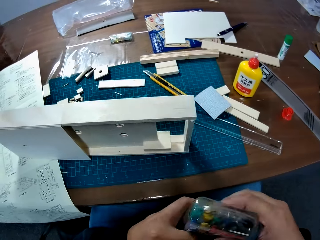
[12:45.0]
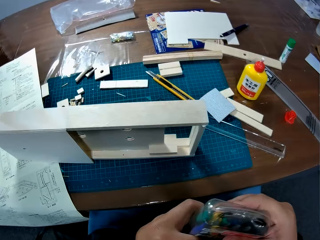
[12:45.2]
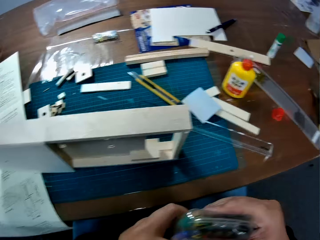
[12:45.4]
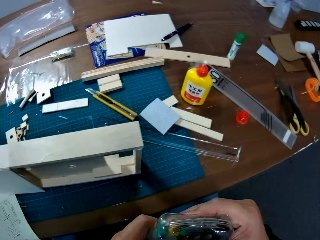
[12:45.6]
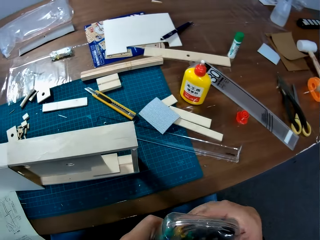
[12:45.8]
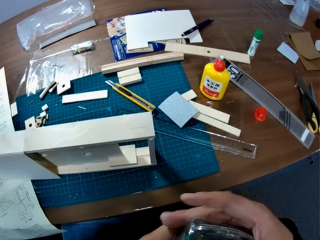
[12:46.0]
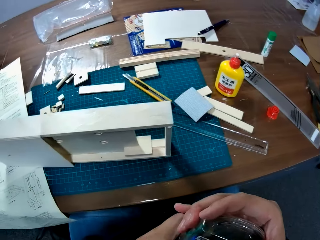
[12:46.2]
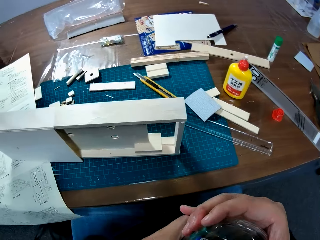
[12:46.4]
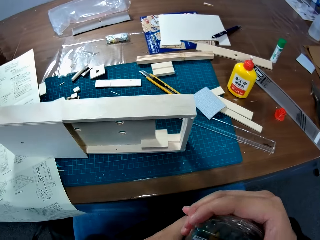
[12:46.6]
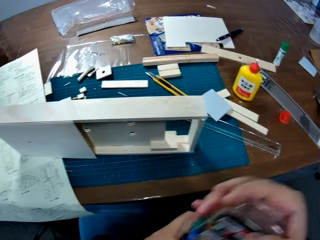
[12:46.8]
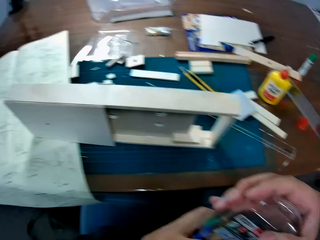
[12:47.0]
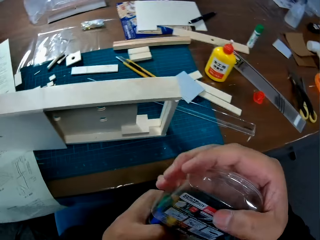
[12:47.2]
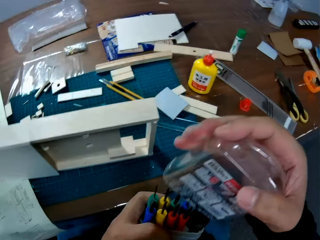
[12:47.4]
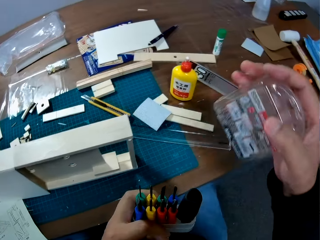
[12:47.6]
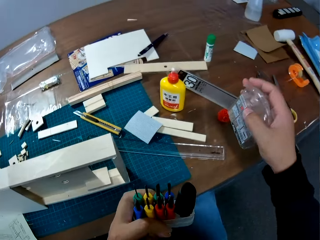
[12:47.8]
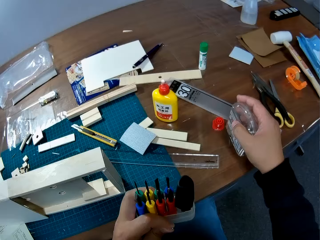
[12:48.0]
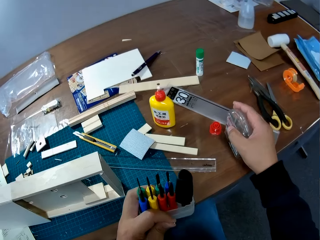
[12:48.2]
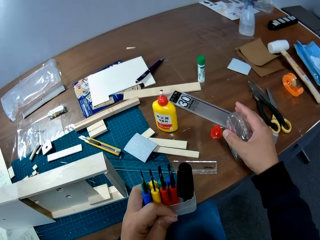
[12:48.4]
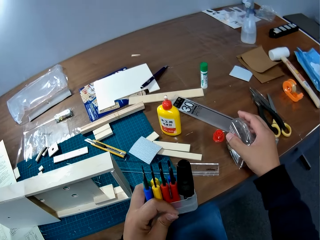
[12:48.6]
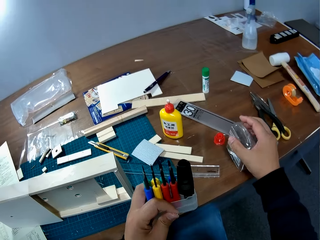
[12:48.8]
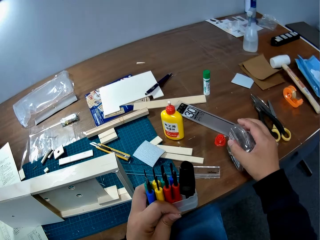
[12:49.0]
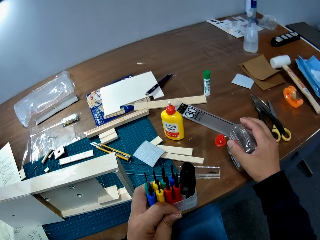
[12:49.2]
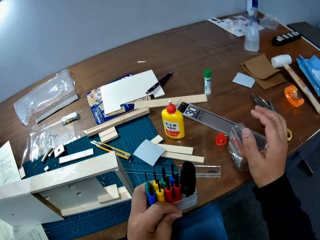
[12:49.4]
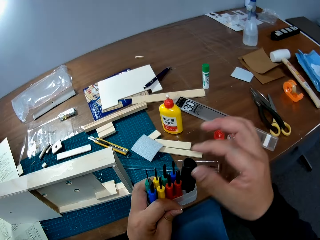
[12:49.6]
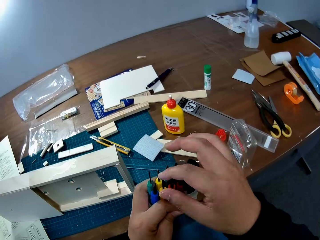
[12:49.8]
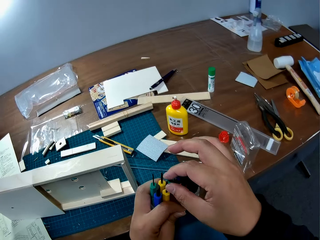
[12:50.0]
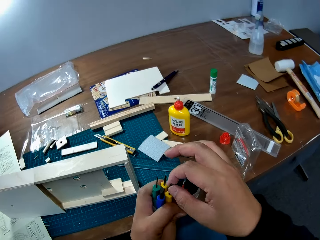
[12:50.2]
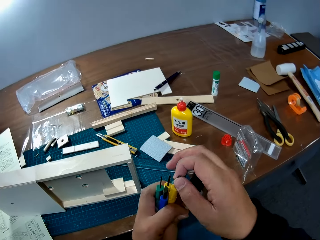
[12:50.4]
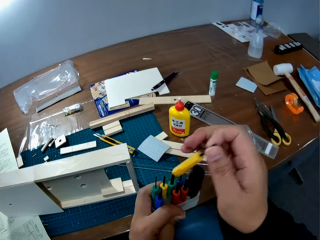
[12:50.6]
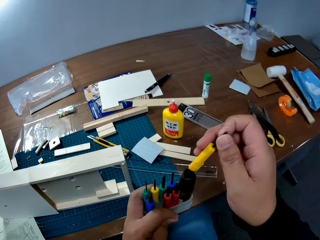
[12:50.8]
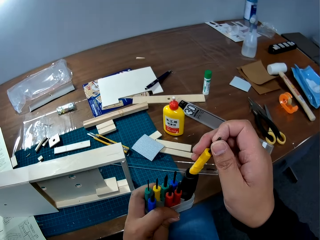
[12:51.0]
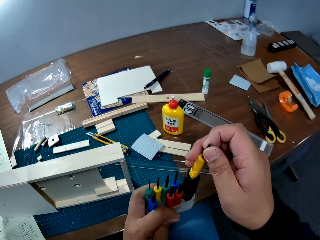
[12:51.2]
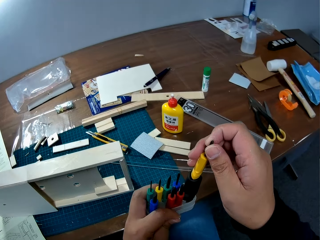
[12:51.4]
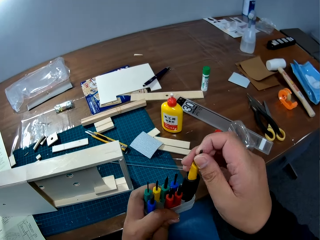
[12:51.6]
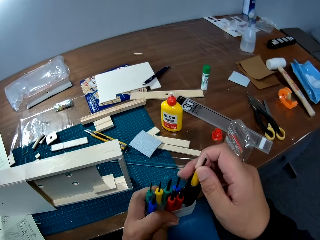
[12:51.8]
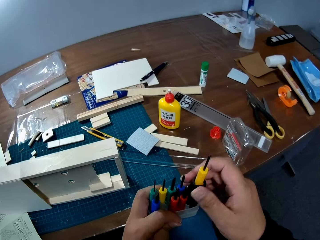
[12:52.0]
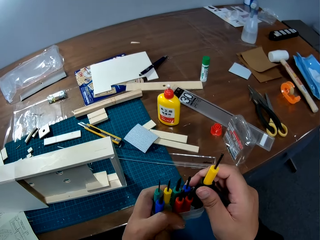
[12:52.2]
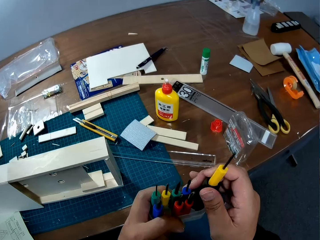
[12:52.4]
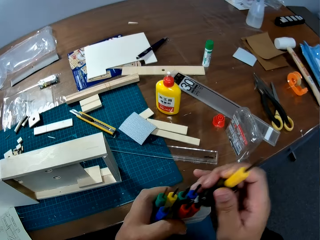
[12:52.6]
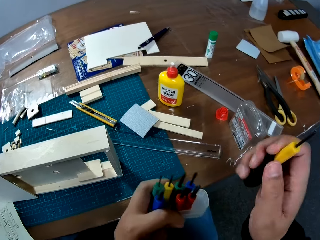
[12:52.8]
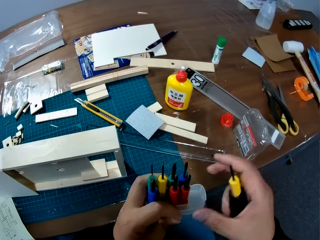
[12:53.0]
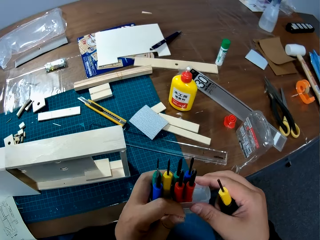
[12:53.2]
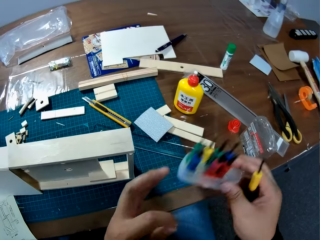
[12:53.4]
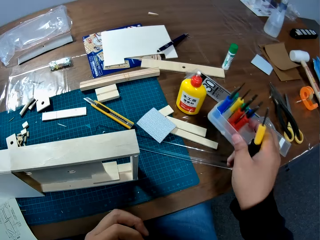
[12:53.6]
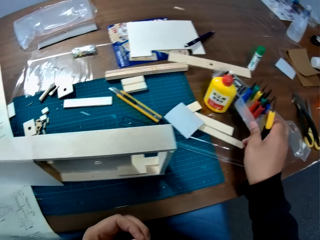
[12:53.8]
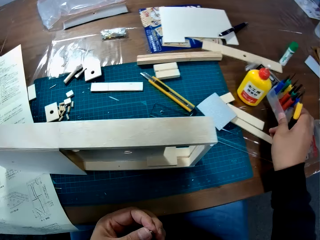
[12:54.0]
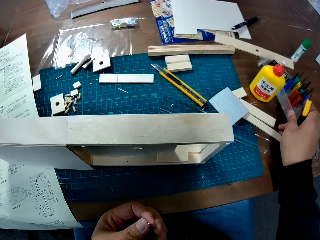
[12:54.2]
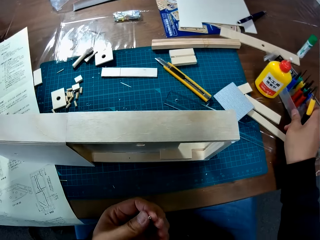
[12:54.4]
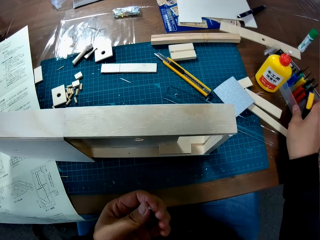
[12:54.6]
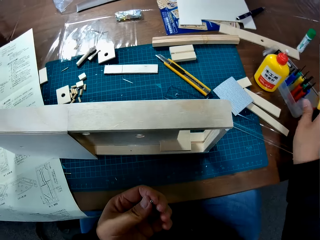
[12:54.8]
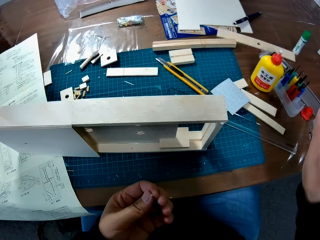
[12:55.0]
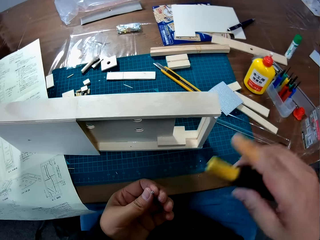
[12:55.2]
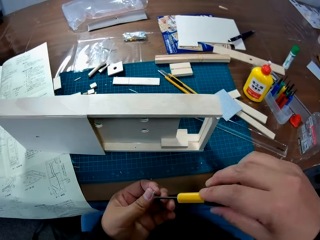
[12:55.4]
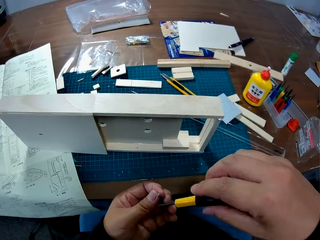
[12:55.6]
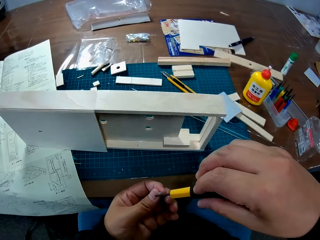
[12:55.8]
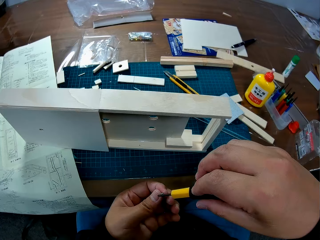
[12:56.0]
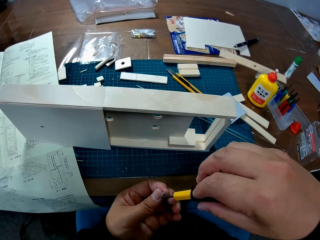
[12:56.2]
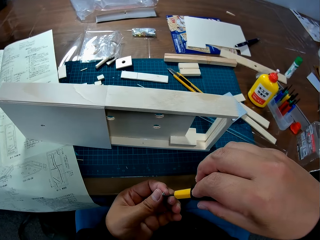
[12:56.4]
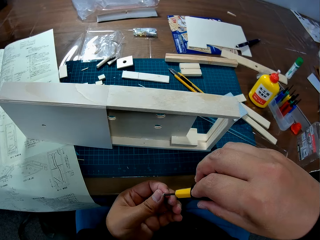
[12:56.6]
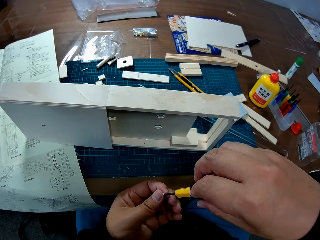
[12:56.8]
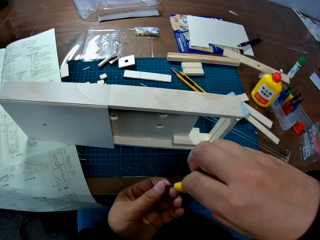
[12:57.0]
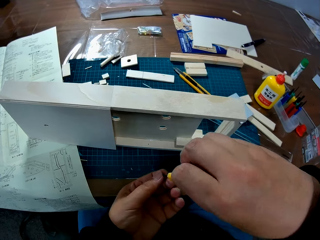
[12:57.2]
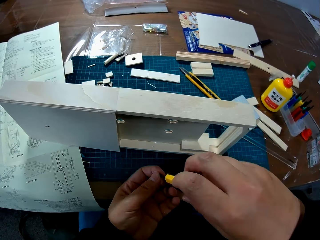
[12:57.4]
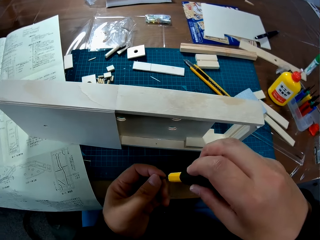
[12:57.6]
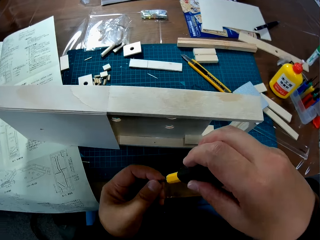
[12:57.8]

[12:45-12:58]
The camera wearer picks up a box of screwdrivers. They open the tool kit. They place the cover of the tool kit on the table. They put one of the screwdrivers into a holder in the kit. They pull the screwdriver from the tool kit. They place the tool kit on the table. They place the screwdriver down. They fix the screw on the screwdriver.

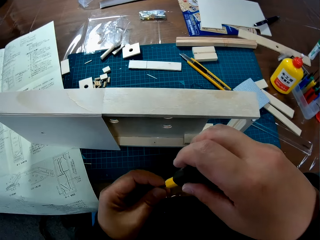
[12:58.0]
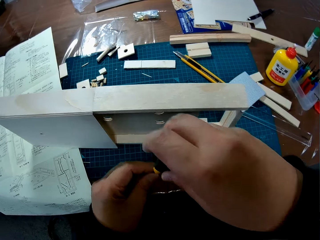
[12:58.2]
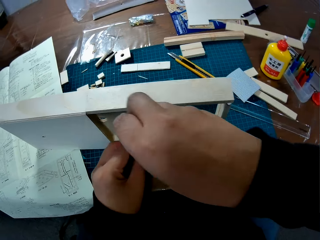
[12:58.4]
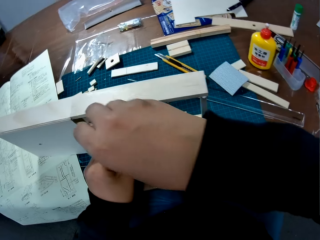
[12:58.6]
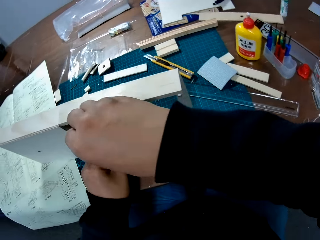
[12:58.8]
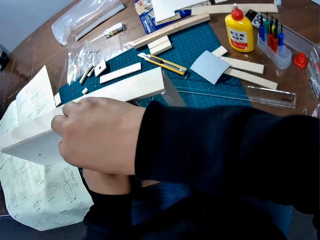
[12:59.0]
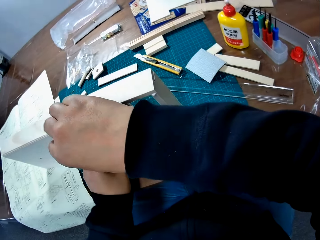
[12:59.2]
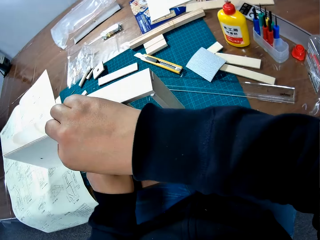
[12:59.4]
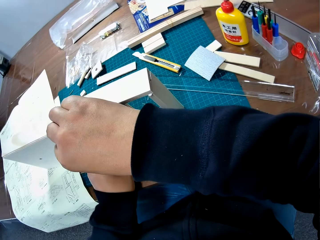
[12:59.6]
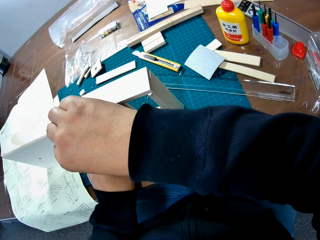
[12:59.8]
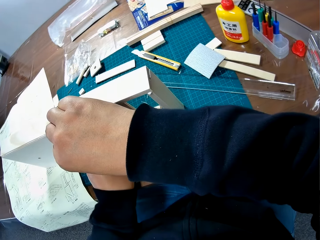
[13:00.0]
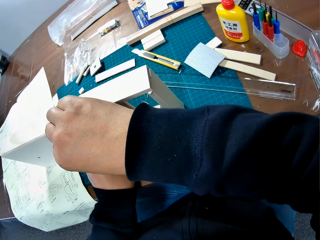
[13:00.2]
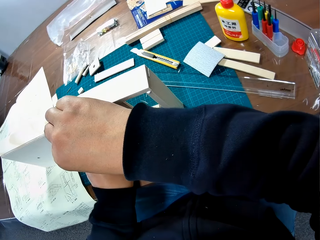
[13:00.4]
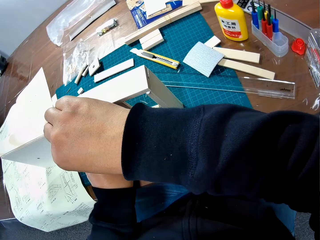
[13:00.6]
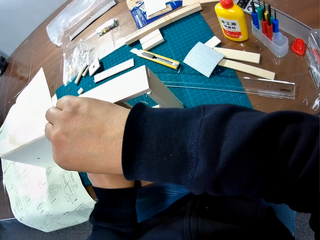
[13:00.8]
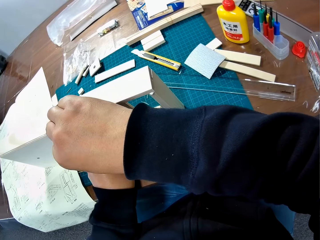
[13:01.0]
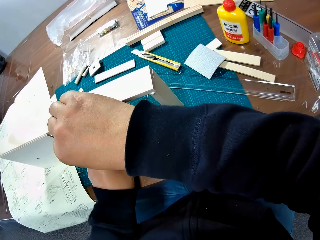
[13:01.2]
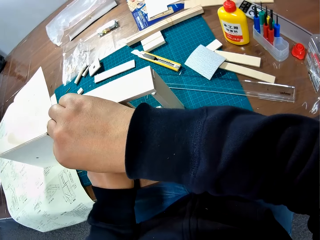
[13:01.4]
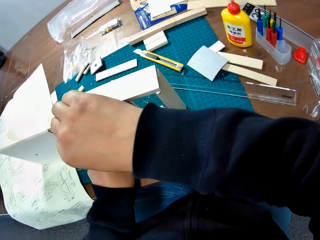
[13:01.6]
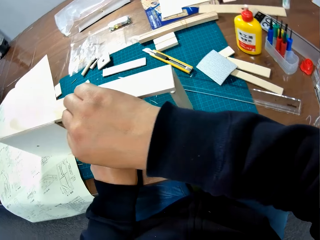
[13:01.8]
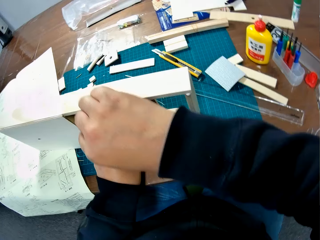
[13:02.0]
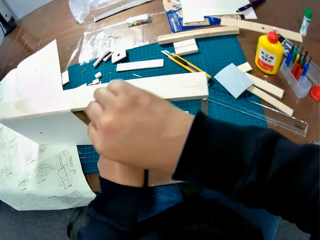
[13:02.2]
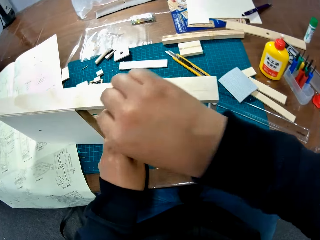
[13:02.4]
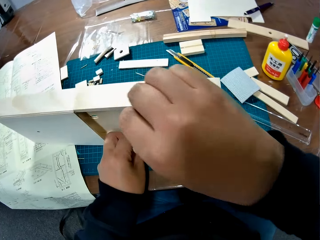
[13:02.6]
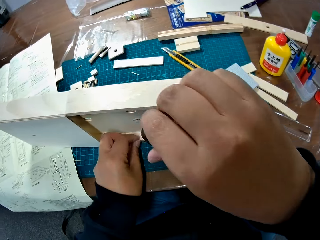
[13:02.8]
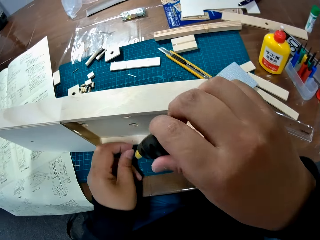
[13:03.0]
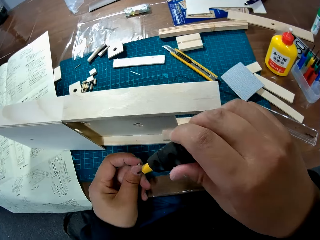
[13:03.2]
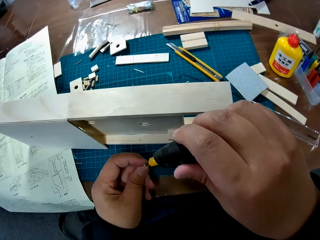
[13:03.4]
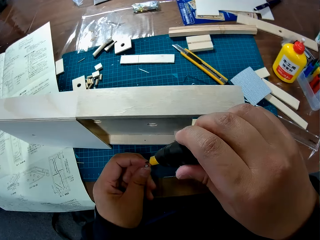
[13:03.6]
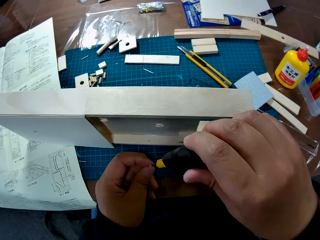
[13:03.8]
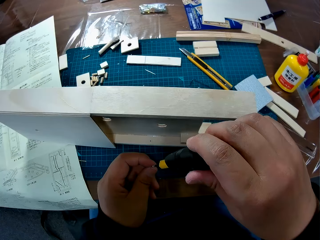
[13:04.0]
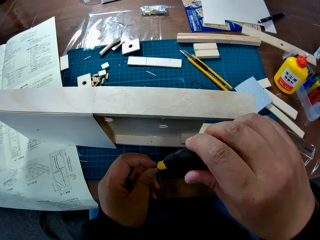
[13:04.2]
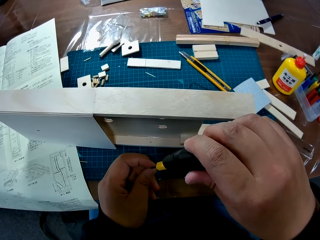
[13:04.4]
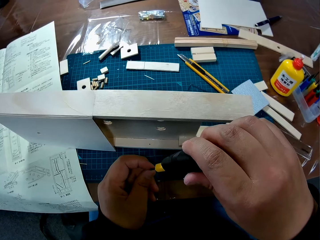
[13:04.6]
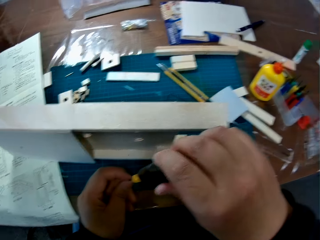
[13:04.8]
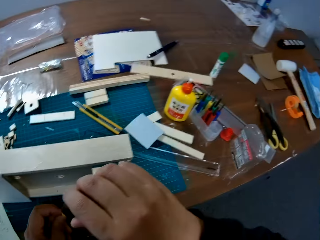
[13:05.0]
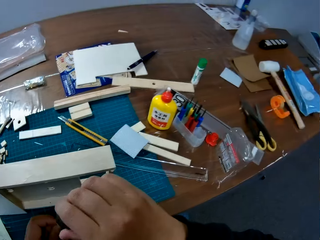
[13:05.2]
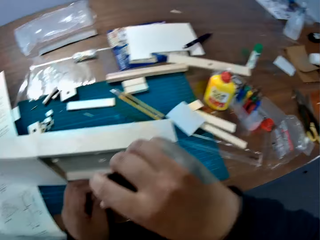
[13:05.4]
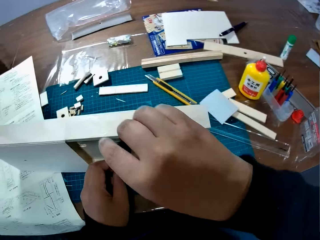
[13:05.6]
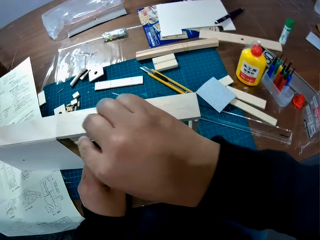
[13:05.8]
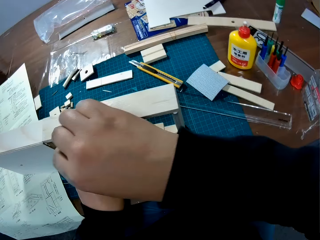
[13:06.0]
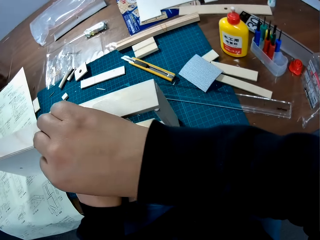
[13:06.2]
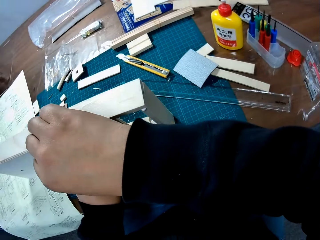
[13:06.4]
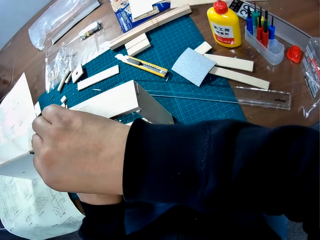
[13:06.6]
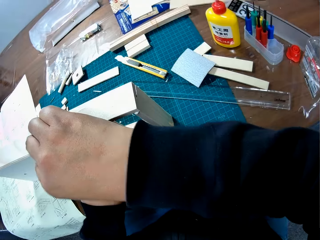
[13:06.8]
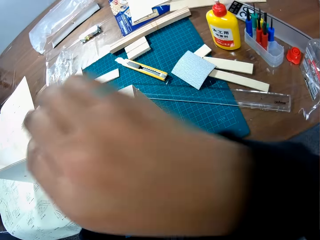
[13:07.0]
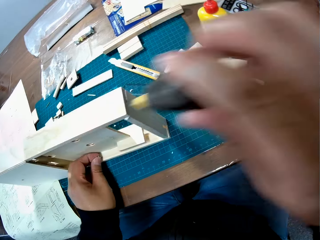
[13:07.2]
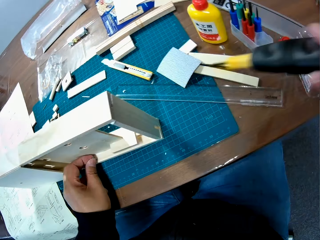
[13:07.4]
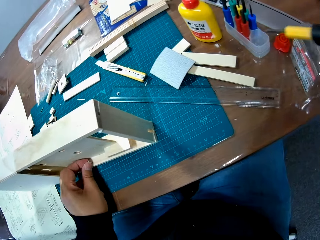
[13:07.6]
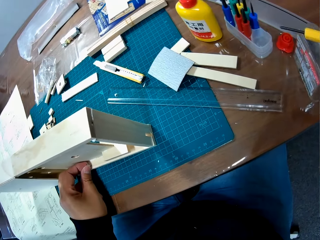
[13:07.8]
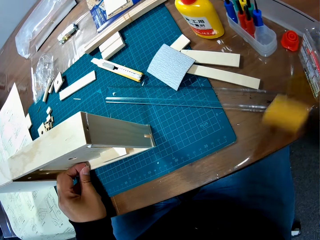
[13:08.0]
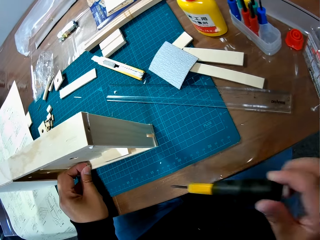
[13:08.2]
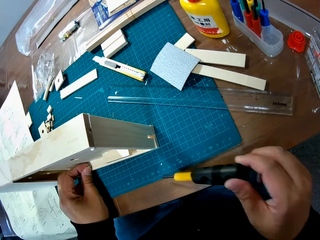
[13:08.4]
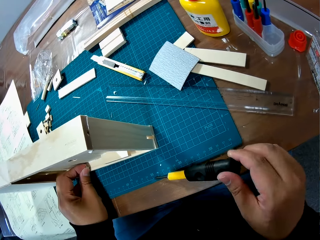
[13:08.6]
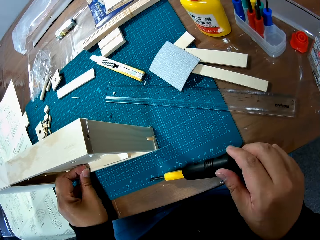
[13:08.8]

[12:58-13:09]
The camera wearer fixes the pinball machine with the screwdriver. He drives the screw into the box. He fixes the screw on the screwdriver. He drives the screw into the box. He fixes the pinball machine. He holds the screw on the box with his left hand.
